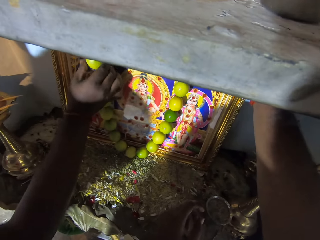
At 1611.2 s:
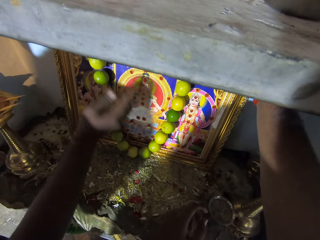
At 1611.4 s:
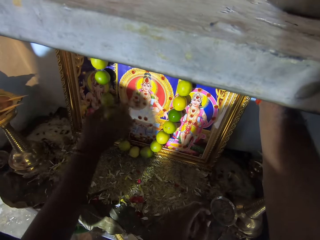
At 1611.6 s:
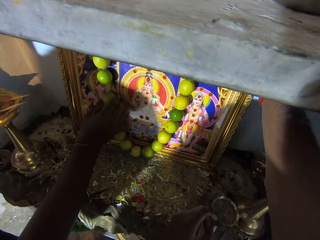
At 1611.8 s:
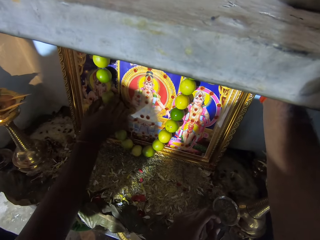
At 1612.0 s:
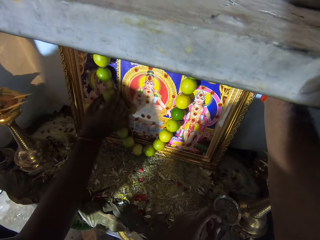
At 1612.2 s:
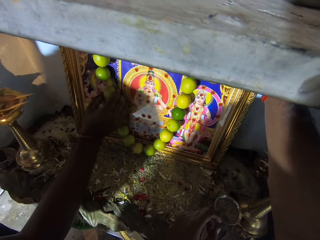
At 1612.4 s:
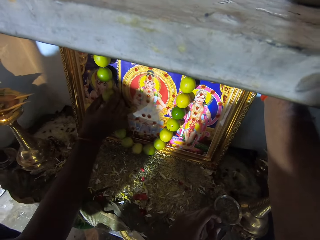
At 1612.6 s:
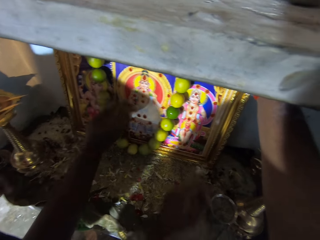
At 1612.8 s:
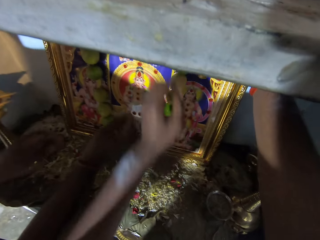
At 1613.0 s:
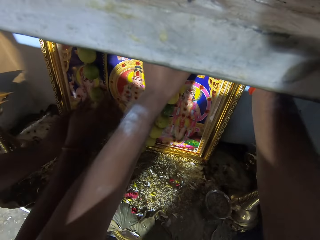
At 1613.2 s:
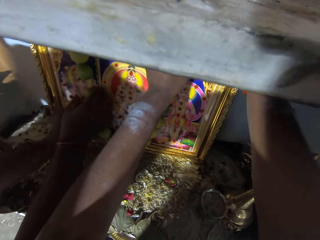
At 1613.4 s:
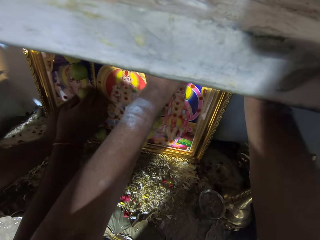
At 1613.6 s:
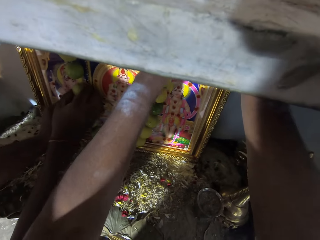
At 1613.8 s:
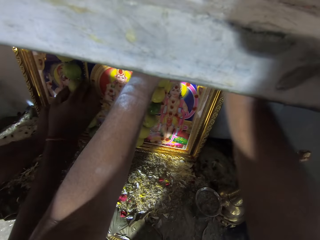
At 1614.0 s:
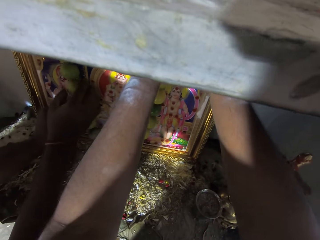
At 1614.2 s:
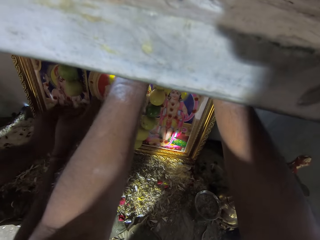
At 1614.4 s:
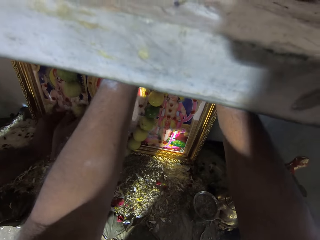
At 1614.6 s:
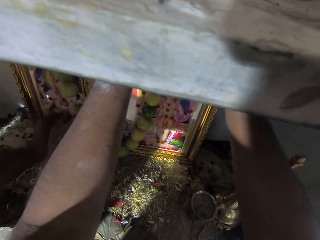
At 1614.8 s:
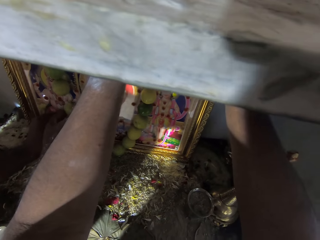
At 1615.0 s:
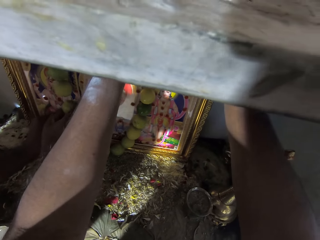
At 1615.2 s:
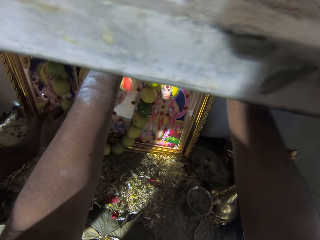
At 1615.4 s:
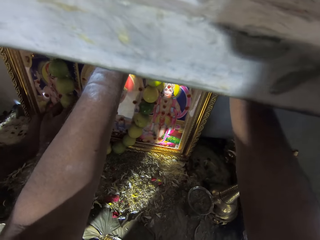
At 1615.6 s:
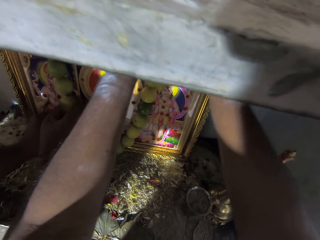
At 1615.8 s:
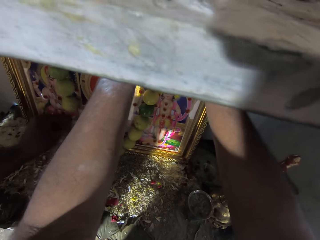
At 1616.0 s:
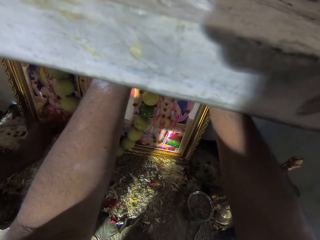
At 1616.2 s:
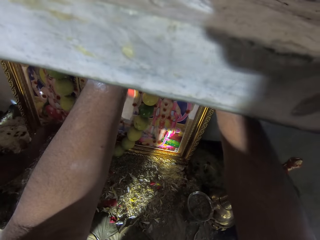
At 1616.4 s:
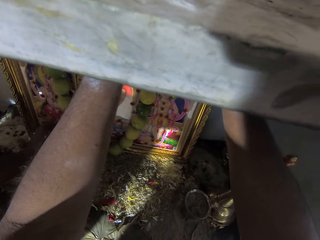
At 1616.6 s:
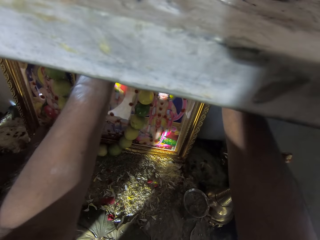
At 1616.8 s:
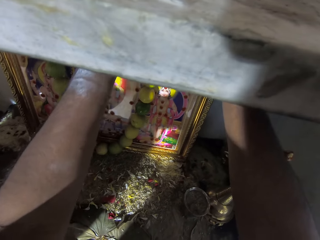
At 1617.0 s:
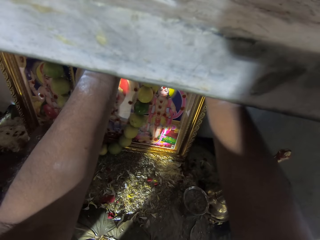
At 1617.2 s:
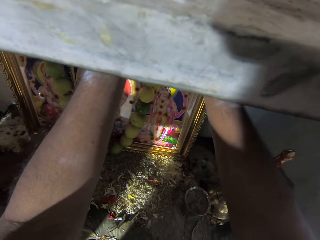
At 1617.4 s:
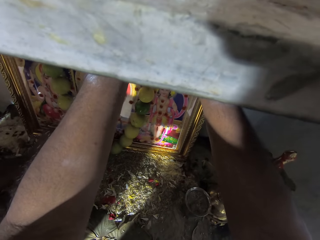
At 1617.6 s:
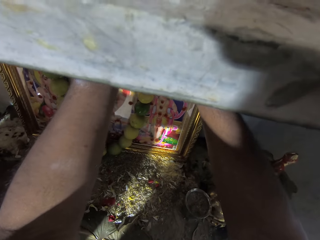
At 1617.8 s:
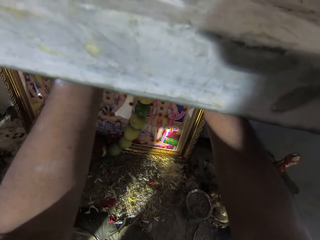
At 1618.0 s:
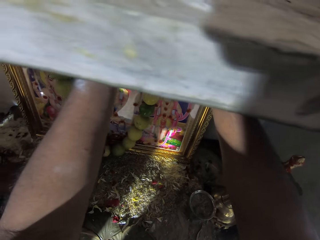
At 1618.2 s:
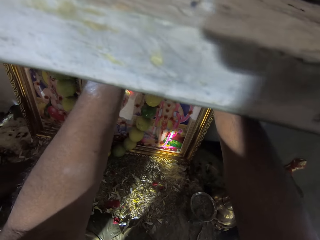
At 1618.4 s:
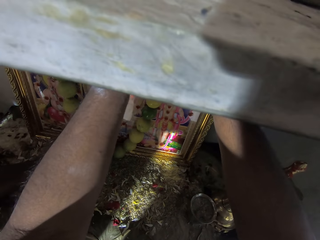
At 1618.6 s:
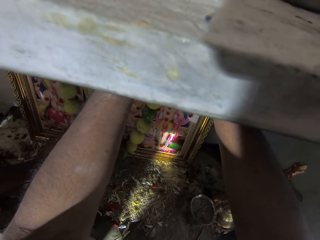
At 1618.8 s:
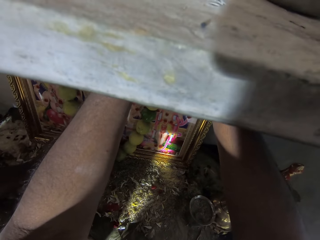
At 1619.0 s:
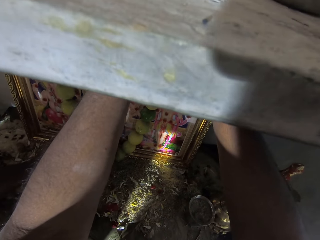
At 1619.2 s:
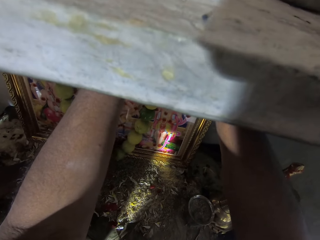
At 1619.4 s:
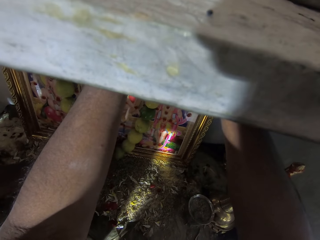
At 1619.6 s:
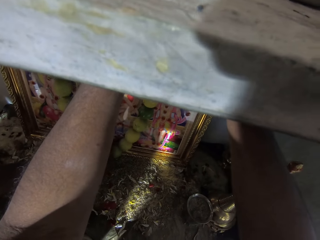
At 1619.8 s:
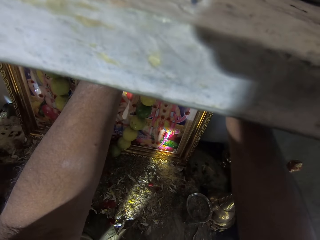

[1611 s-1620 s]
The camera wearer looks around a room. They adjust a fruit necklace on a portrait. A man adjusts beads on a thread.

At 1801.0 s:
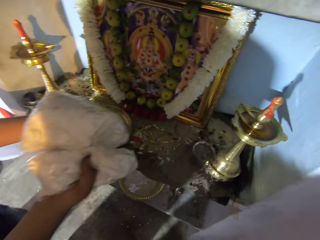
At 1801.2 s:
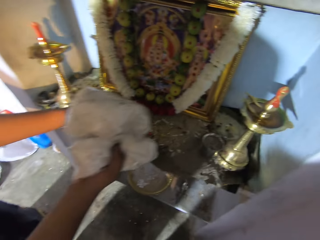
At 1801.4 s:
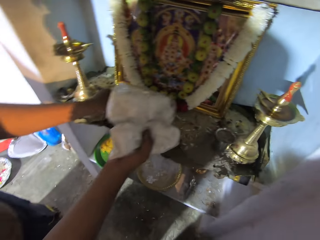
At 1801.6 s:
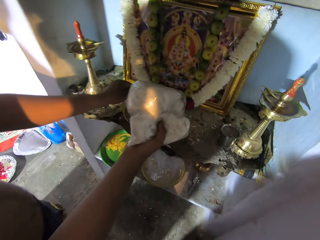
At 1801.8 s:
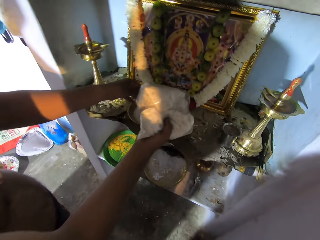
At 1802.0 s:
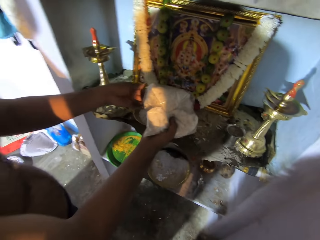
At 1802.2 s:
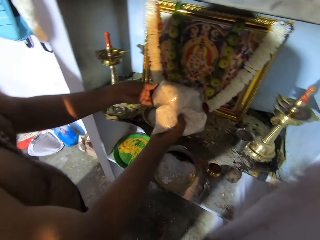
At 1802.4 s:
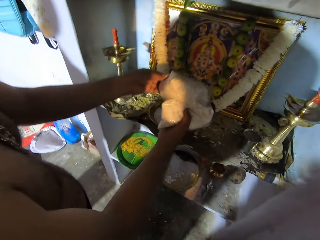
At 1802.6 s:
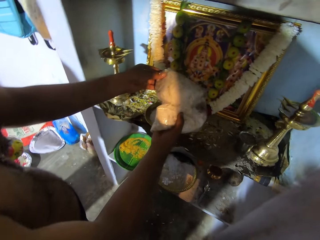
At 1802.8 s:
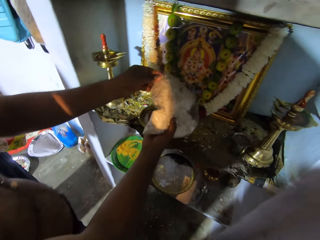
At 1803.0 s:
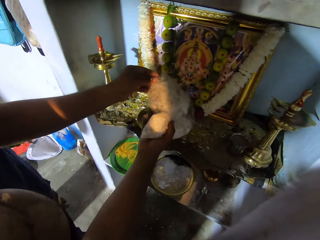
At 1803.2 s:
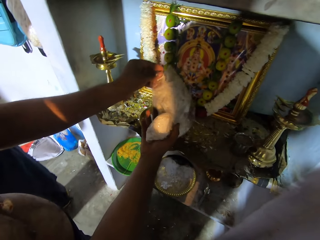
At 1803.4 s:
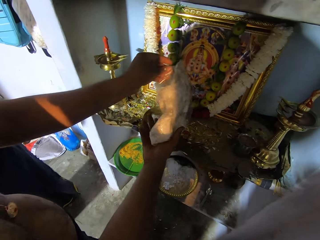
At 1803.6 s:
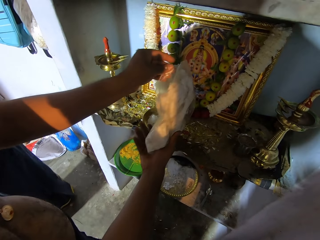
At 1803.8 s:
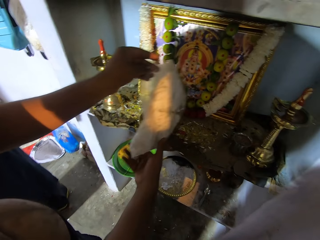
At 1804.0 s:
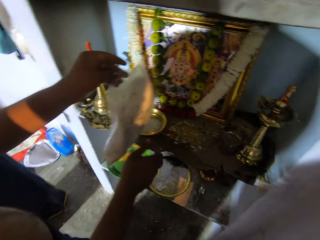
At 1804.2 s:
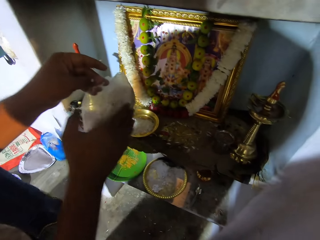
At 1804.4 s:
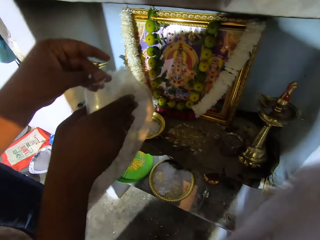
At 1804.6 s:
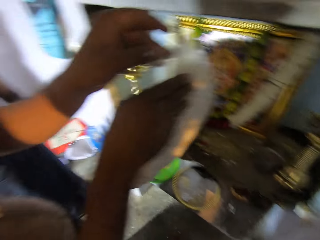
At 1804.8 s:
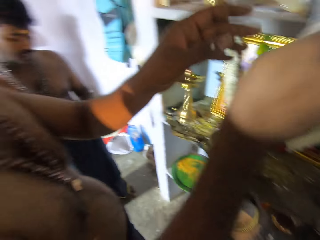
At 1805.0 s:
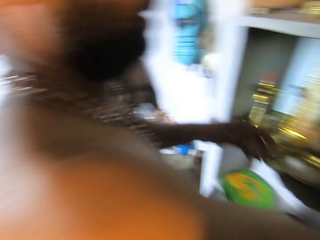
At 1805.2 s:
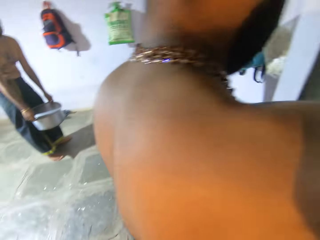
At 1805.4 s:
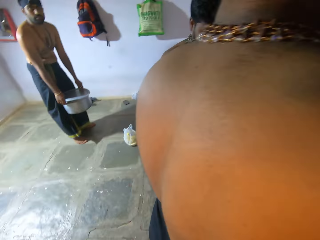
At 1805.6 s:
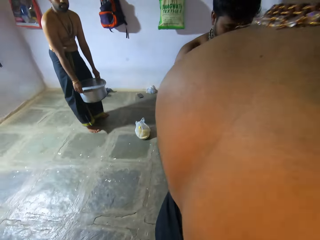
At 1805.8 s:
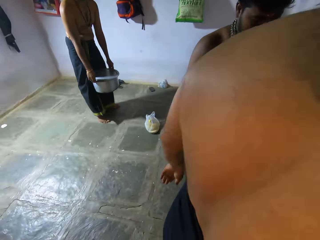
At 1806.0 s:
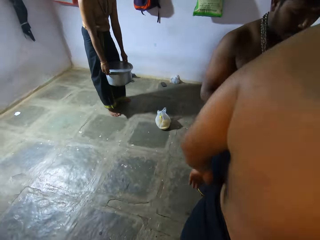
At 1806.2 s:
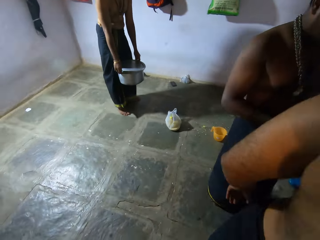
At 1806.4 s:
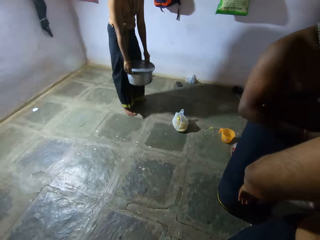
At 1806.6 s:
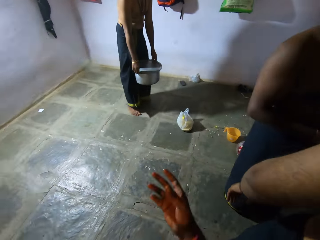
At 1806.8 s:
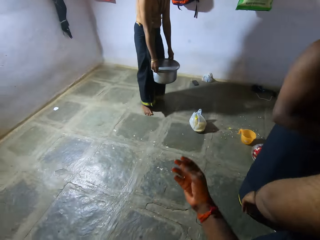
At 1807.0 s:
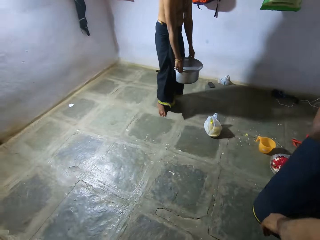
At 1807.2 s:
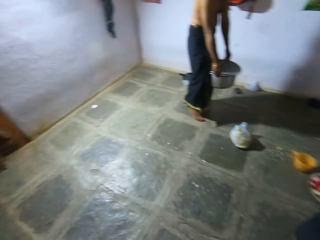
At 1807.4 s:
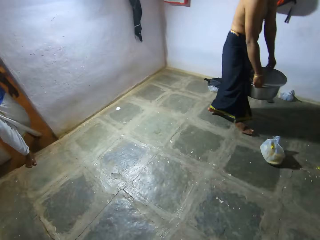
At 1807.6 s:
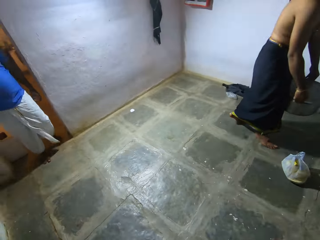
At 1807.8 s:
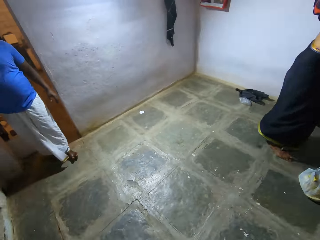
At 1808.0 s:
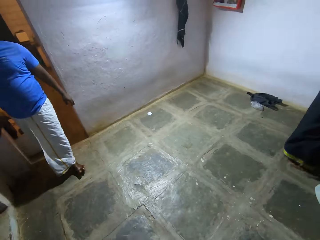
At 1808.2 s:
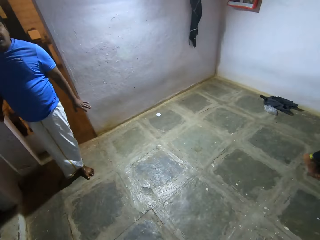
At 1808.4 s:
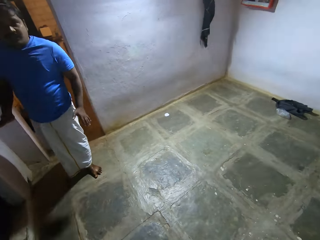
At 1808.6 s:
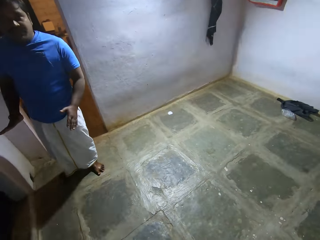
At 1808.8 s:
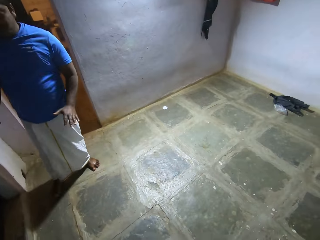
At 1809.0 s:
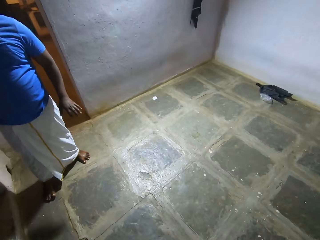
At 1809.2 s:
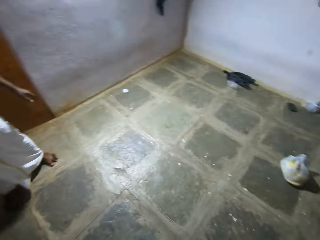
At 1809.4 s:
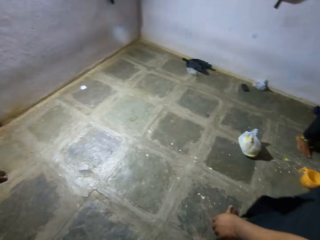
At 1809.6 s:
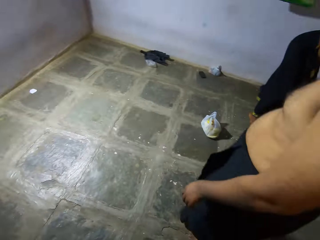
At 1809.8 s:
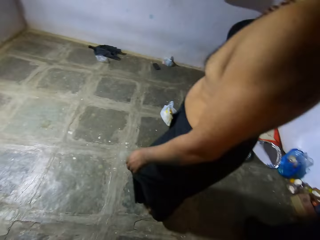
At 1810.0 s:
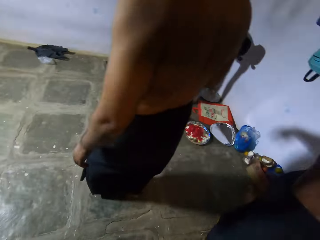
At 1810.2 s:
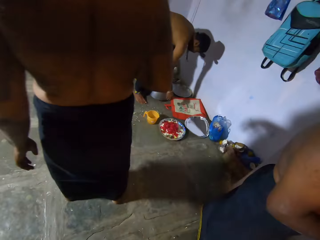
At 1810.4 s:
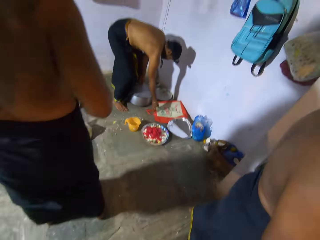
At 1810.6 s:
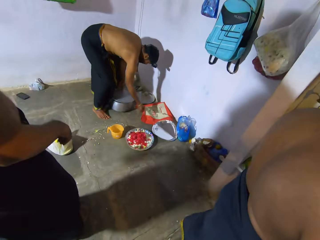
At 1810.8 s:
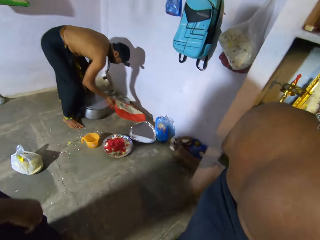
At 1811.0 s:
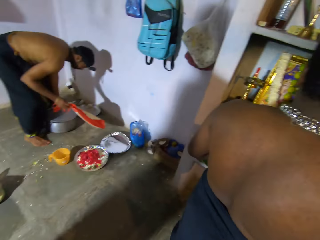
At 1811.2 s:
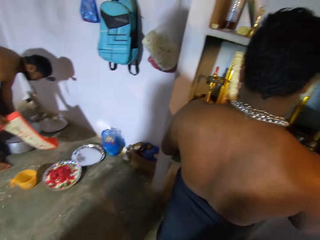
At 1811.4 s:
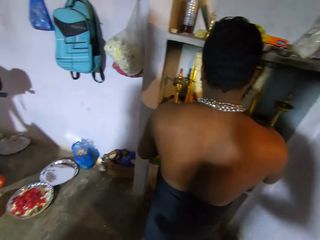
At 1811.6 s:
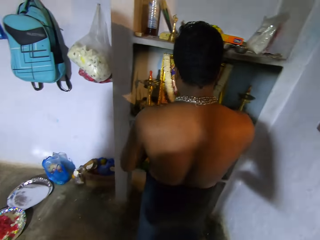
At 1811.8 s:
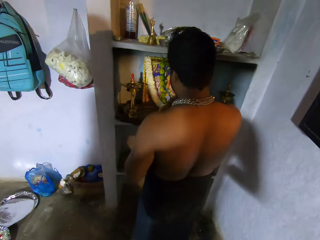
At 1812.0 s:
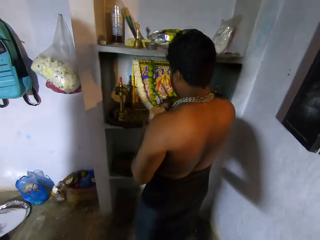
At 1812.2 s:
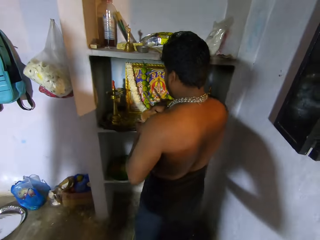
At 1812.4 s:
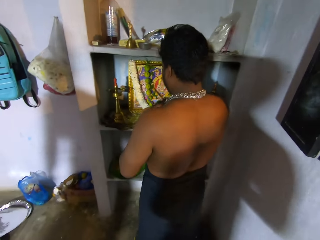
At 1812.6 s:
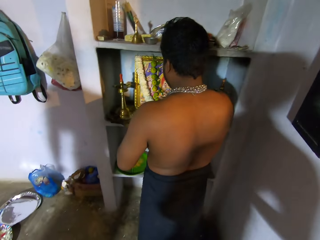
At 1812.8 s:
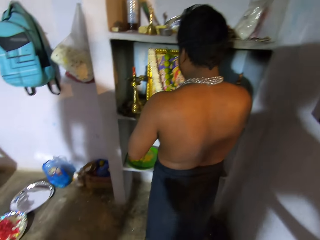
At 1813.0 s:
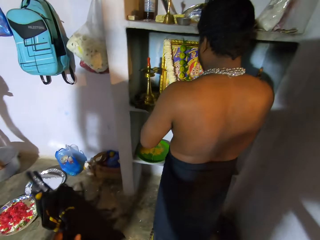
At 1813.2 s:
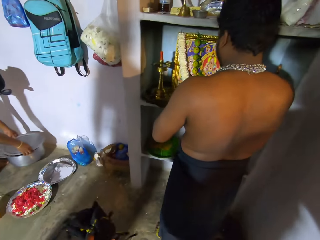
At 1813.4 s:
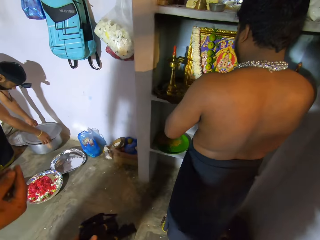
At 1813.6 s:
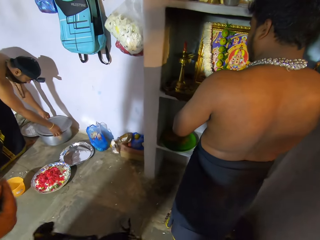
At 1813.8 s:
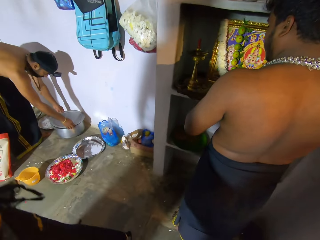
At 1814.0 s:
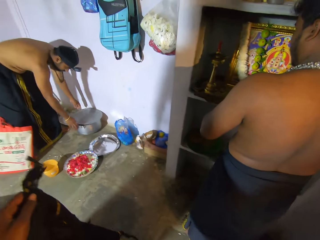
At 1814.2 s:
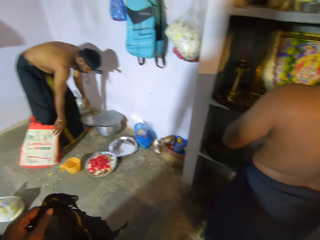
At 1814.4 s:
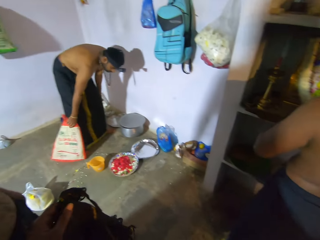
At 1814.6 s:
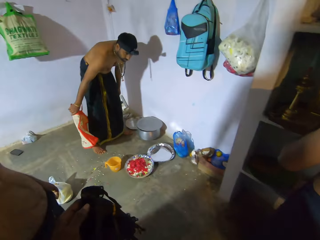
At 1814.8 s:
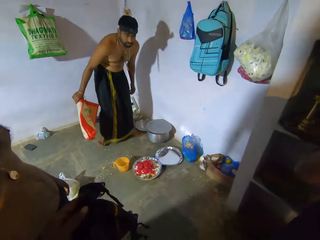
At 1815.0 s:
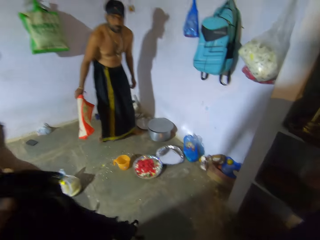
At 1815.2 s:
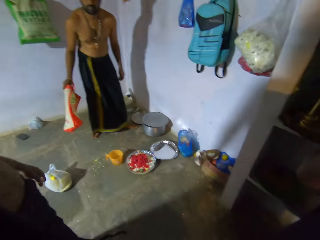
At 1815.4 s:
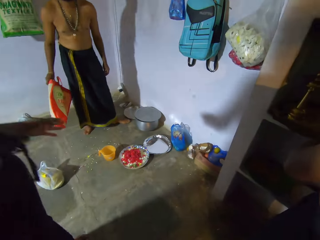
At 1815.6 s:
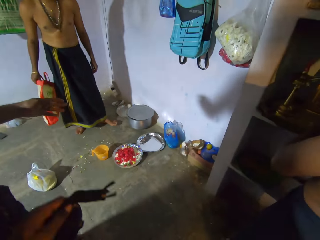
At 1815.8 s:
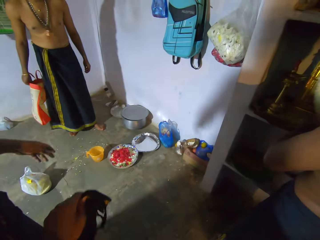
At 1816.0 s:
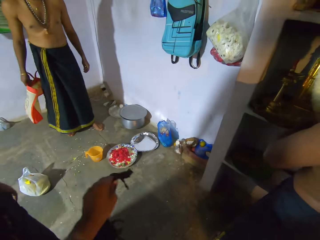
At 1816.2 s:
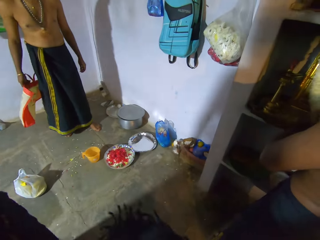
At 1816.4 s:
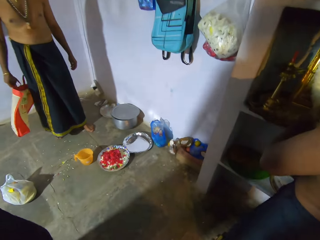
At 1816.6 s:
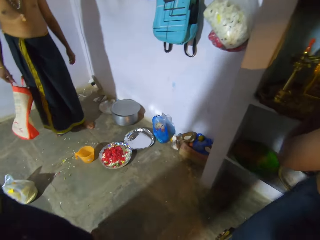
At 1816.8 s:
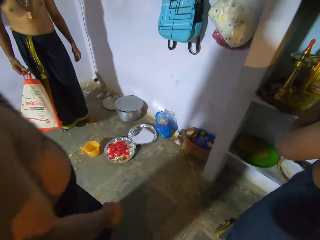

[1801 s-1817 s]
The camera wearer looks at a person. A man interacts with another man. The camera wearer looks around. They interact with the other man. A third man walks around and interacts with the camera wearer. The camera wearer looks around. Another man looks at a picture. The camera wearer looks around. They interact with another person.
